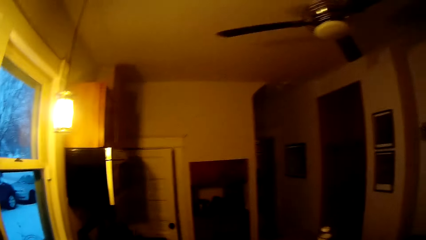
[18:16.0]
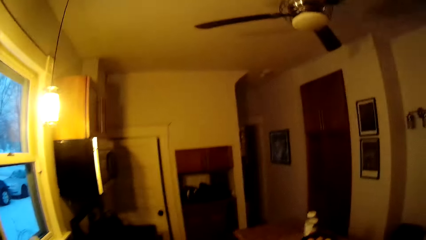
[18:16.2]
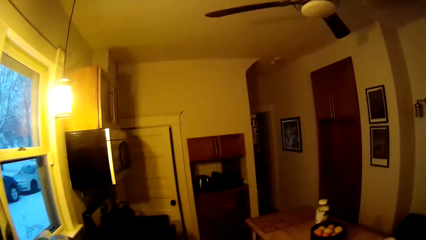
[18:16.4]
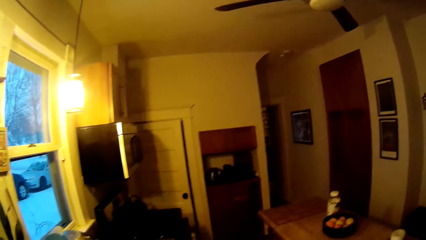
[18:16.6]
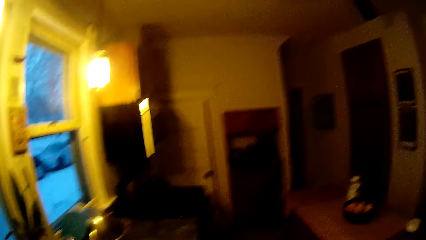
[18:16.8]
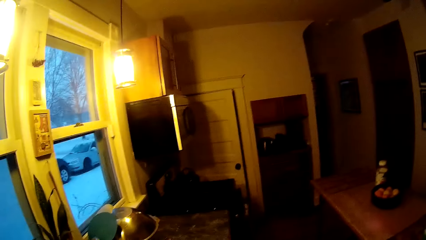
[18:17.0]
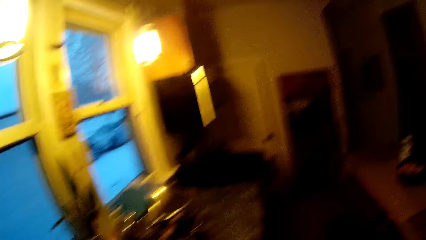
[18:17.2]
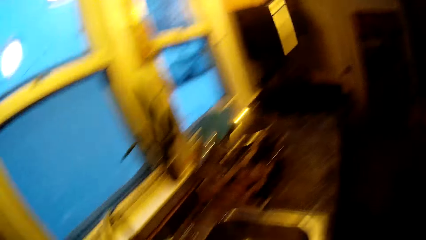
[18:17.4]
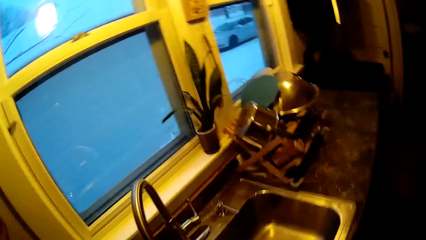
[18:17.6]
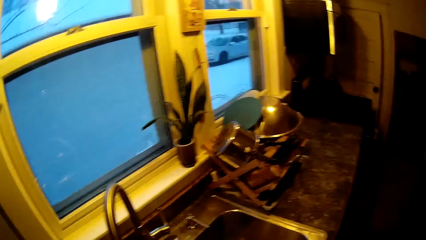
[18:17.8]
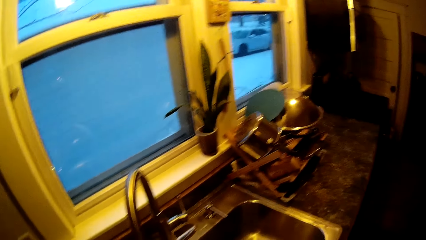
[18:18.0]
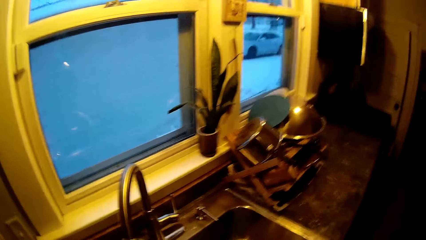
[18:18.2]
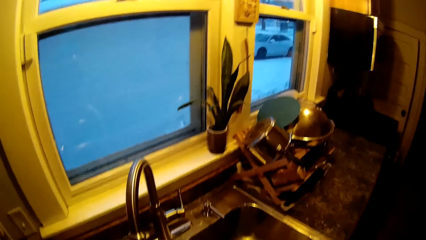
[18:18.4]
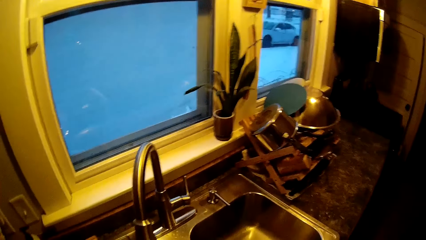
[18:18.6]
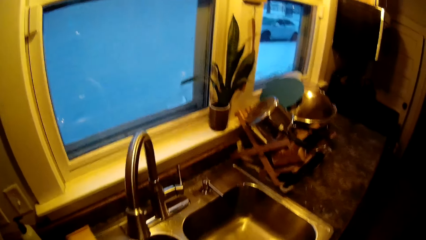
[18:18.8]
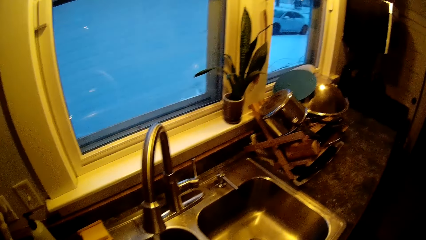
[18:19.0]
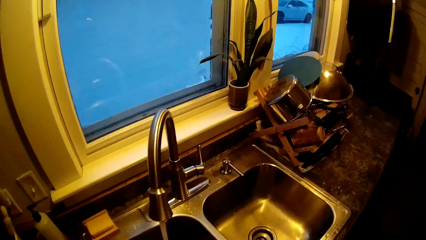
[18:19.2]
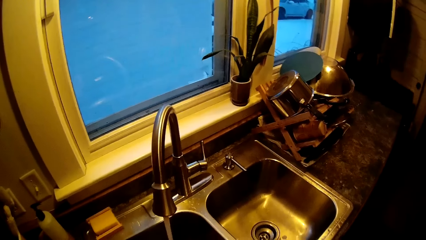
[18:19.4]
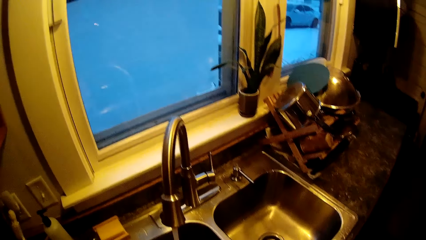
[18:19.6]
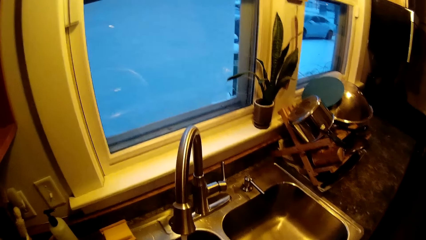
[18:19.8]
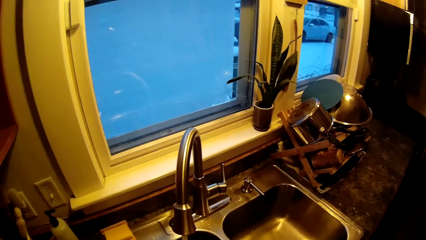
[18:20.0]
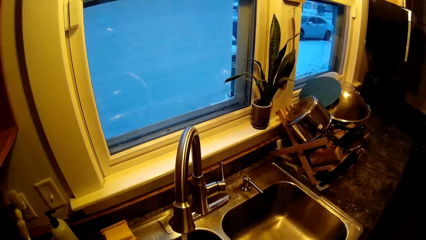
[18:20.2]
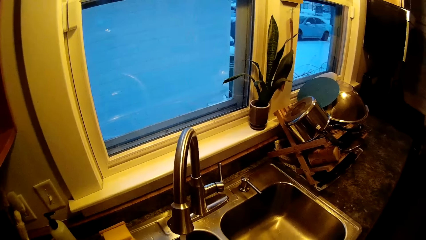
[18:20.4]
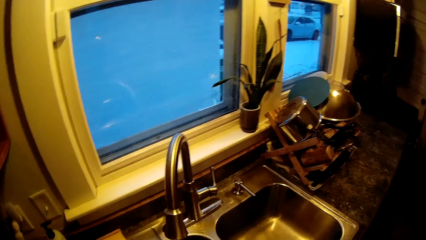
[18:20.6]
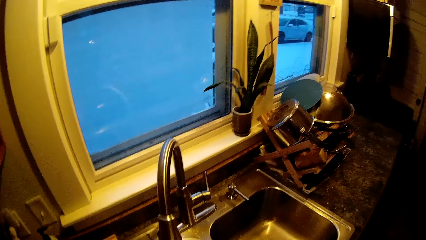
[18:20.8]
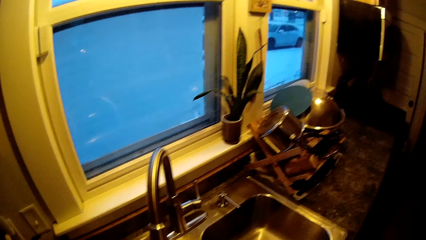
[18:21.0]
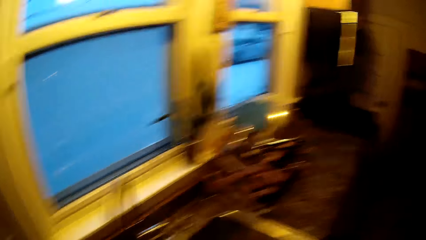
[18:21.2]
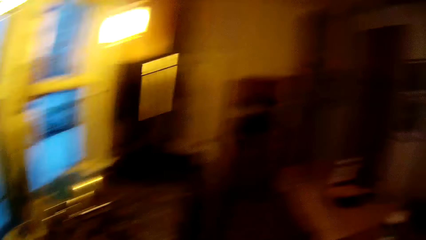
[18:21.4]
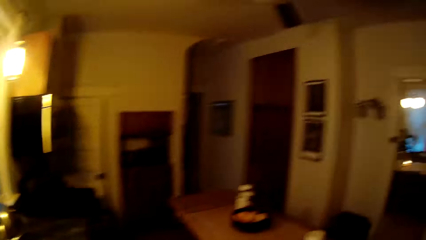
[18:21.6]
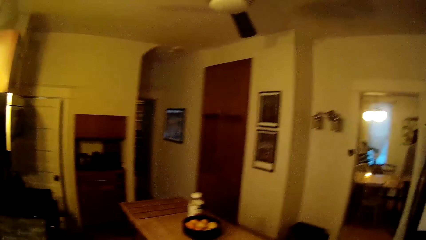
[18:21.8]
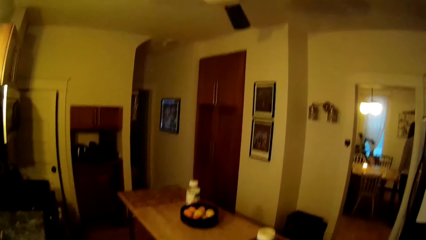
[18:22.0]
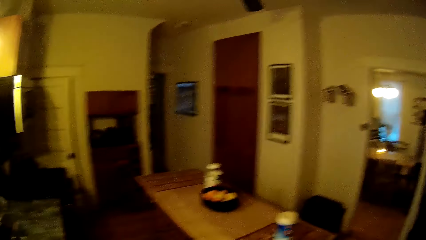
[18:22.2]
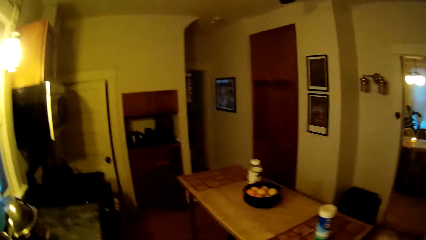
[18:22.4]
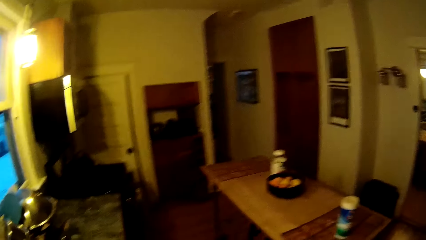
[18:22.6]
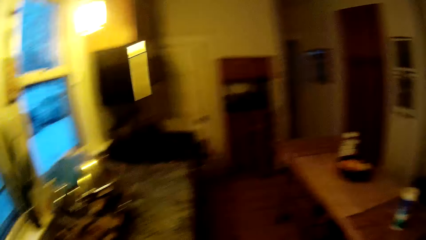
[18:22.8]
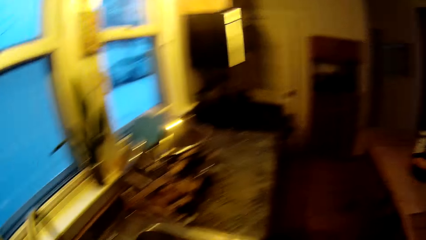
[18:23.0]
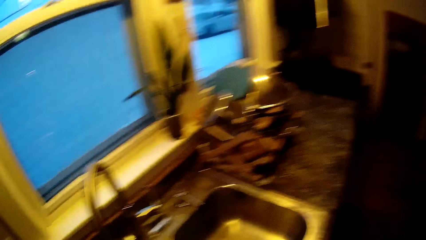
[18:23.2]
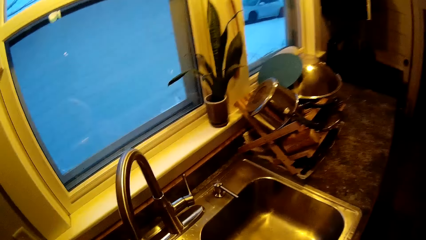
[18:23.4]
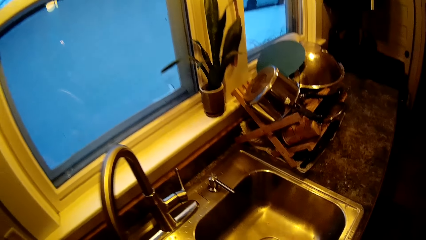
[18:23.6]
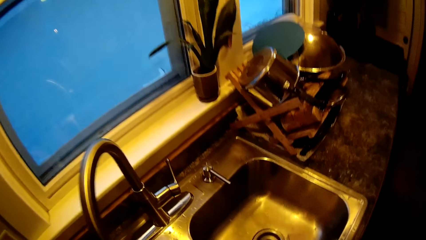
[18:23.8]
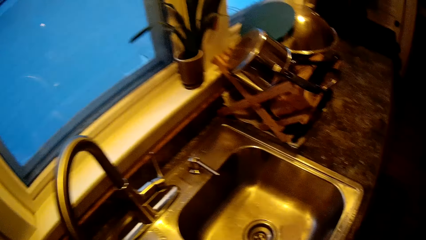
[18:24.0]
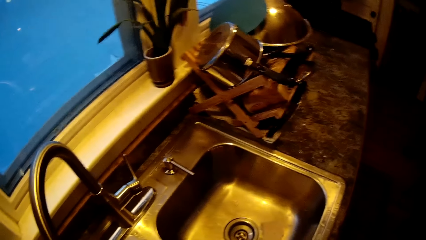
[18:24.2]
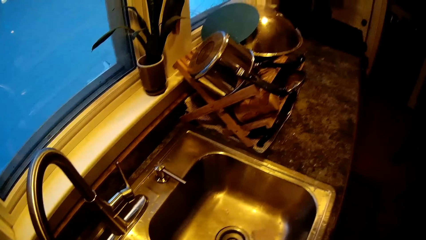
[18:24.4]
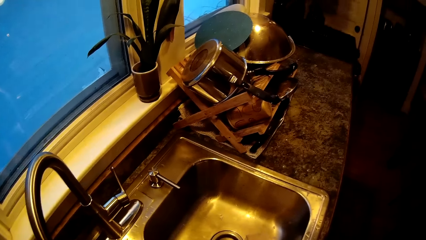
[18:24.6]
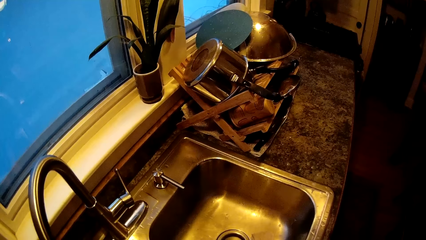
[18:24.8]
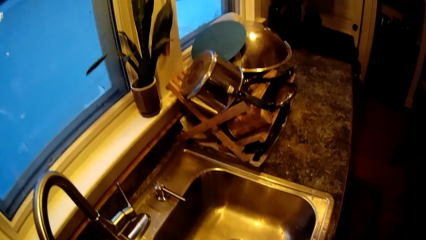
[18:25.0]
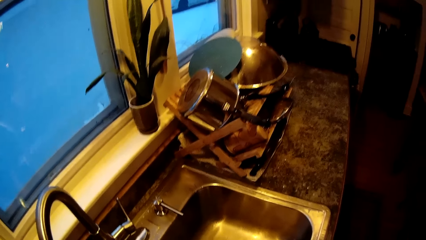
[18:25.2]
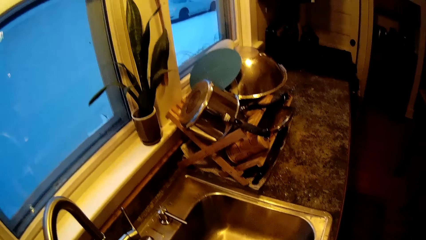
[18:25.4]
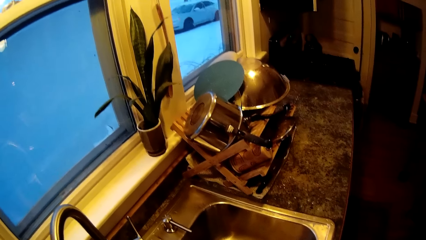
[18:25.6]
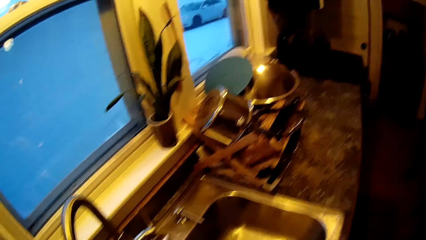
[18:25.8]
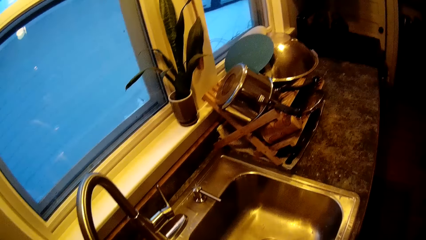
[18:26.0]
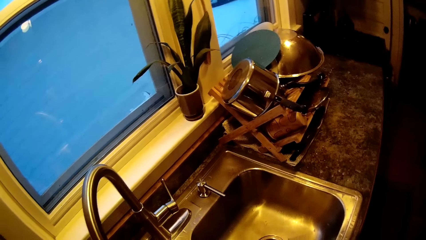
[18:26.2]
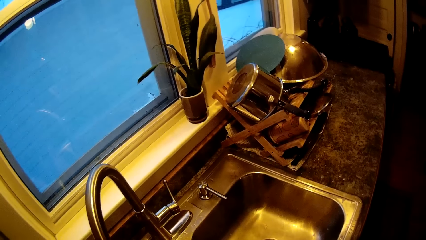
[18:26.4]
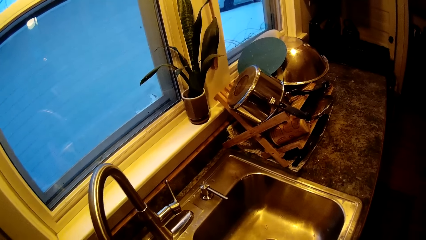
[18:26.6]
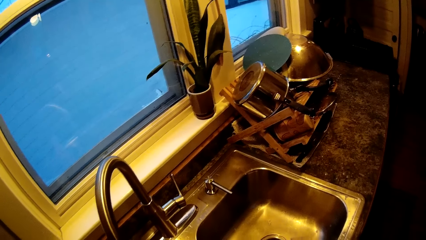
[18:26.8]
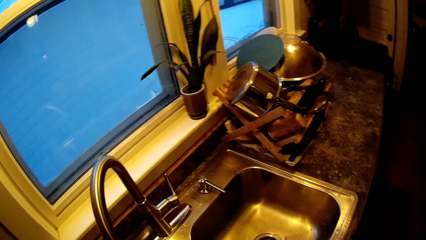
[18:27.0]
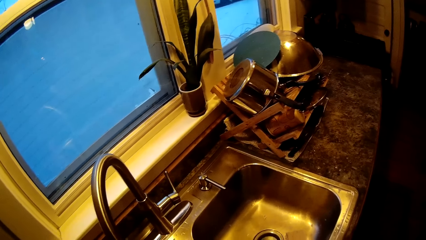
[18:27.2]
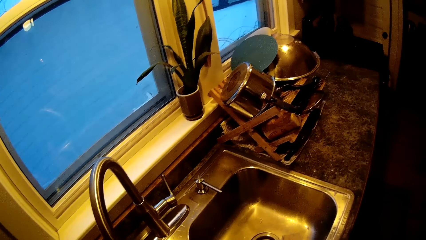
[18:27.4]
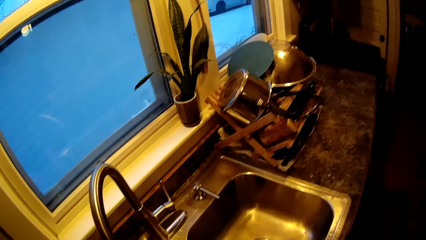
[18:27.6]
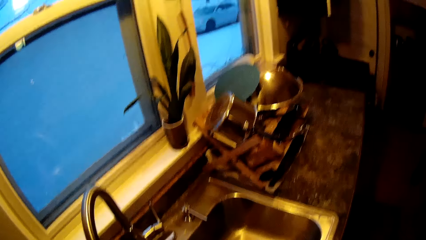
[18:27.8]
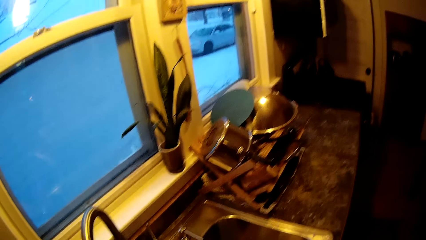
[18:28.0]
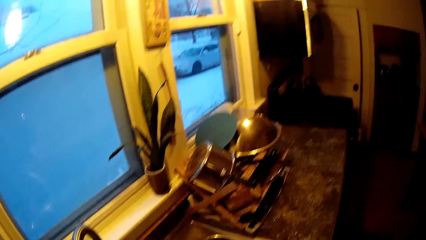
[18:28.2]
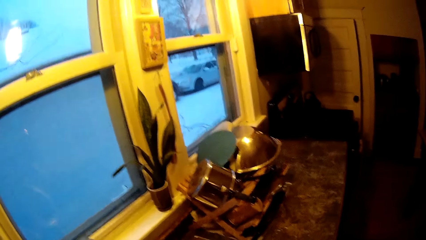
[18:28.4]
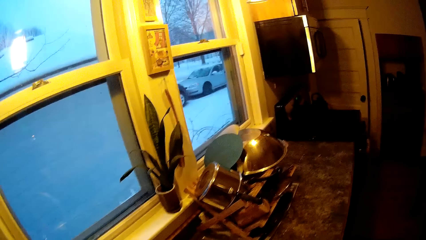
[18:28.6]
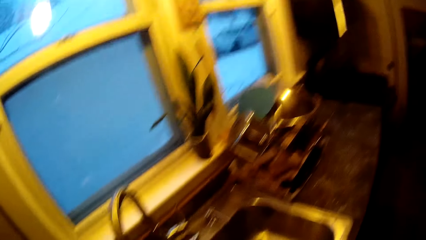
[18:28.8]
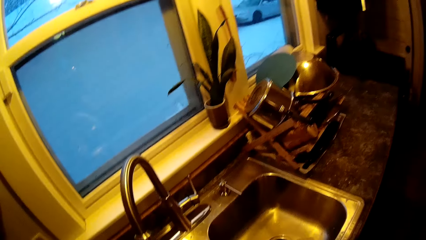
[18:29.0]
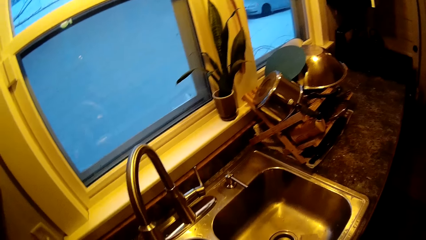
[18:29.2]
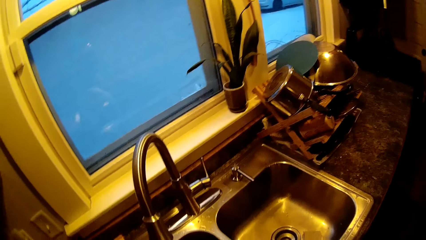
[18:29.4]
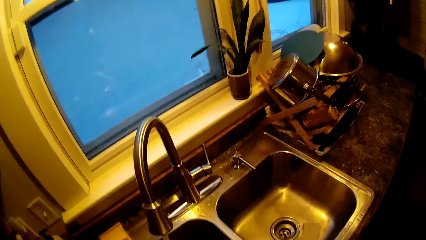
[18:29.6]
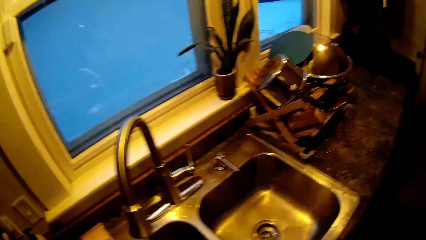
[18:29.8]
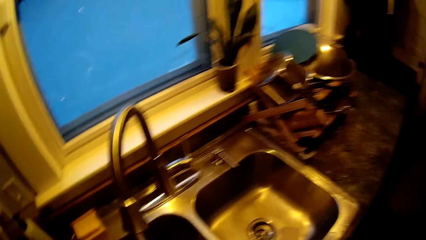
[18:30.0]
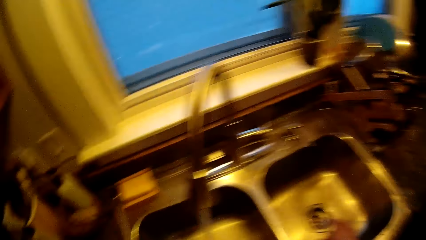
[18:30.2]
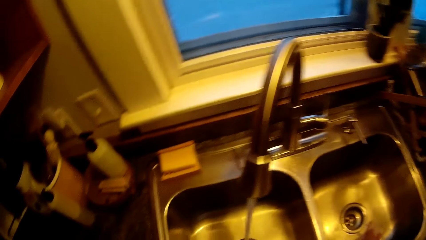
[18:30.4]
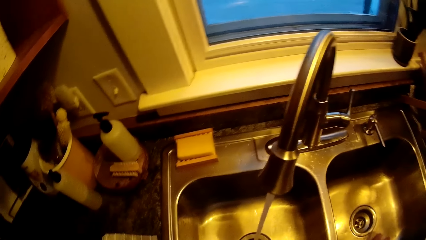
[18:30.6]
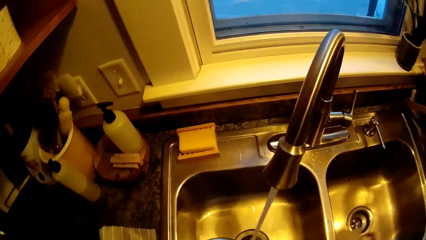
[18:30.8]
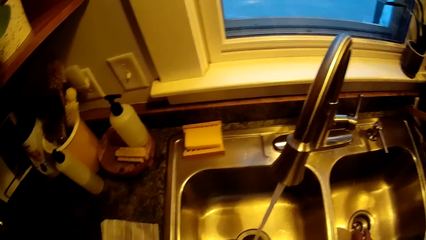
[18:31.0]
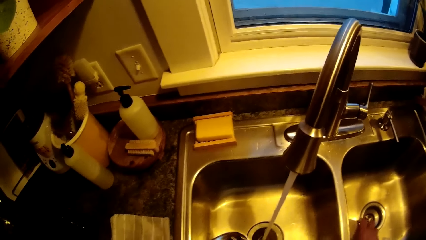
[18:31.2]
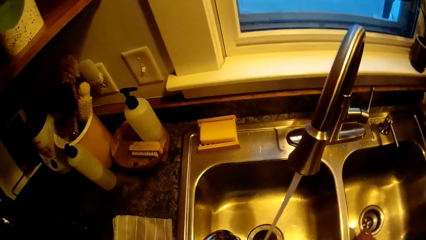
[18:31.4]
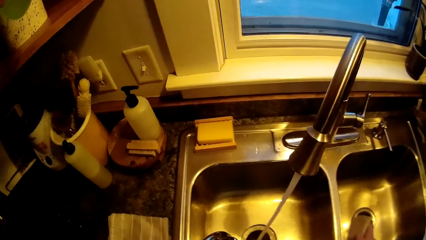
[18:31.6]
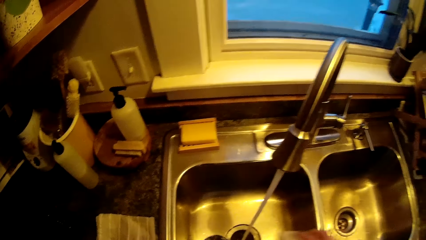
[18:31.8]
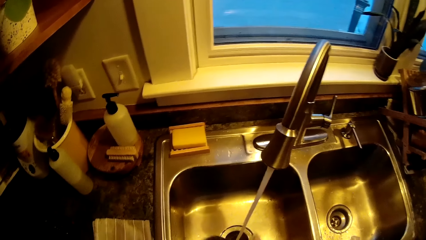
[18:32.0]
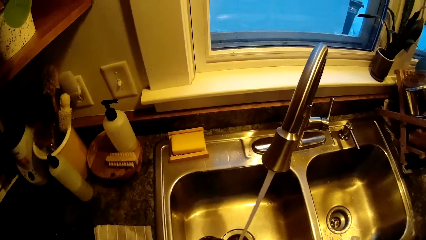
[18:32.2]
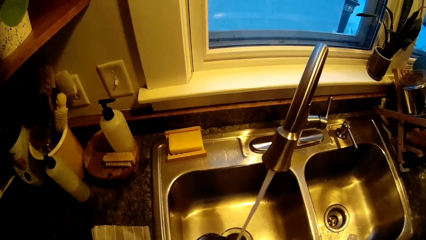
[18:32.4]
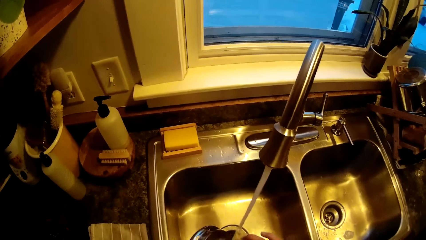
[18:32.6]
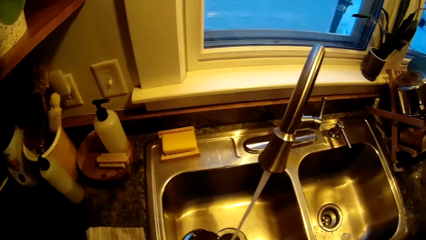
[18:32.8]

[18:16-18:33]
The camera wearer looks around. They talk.
